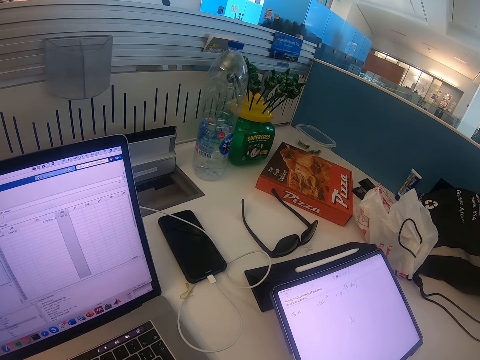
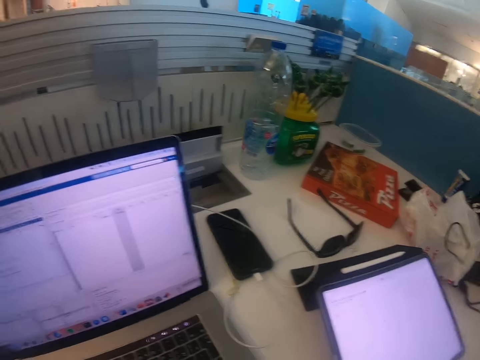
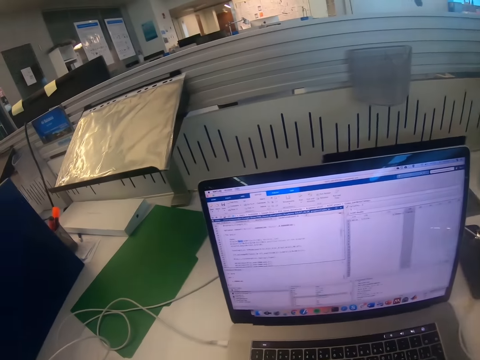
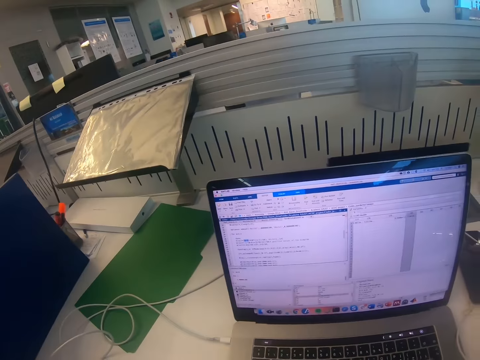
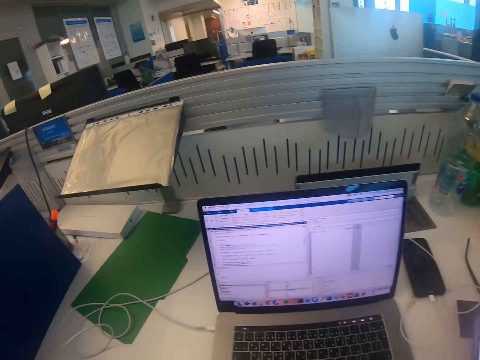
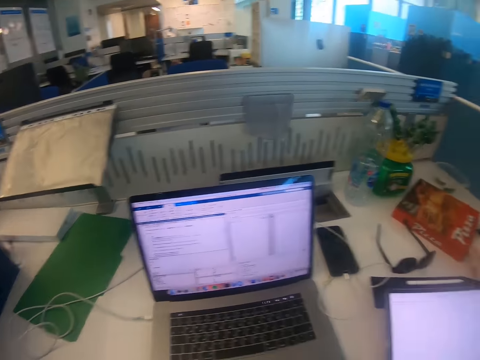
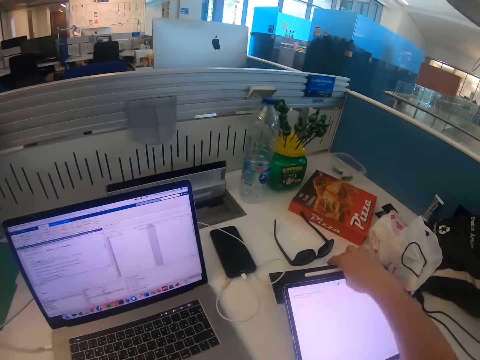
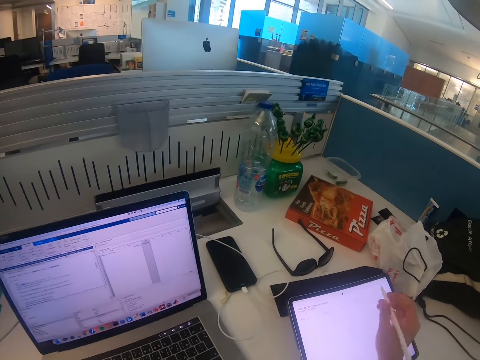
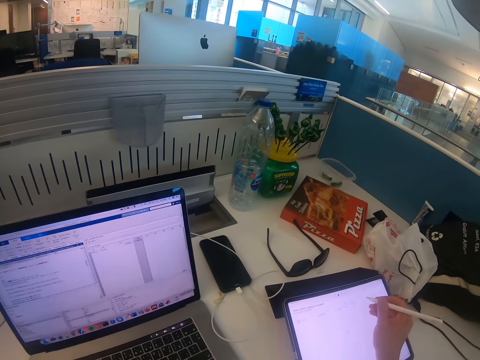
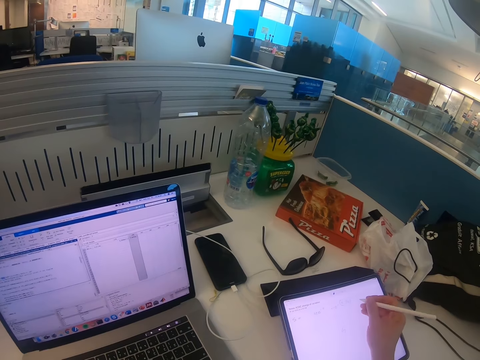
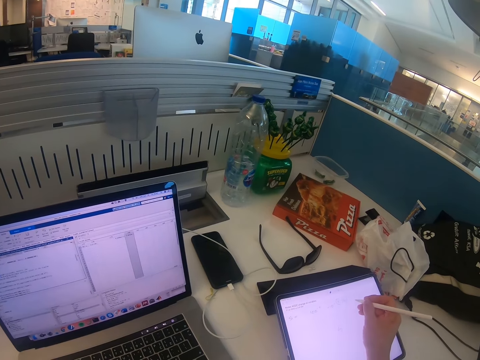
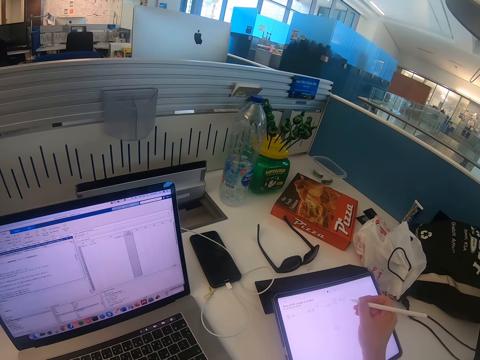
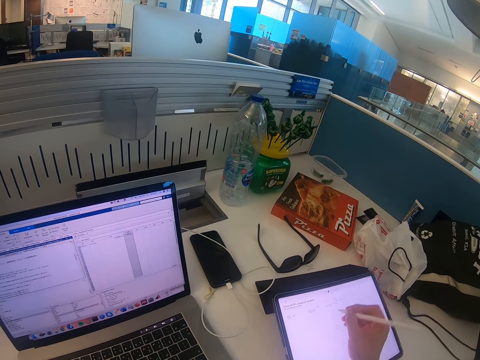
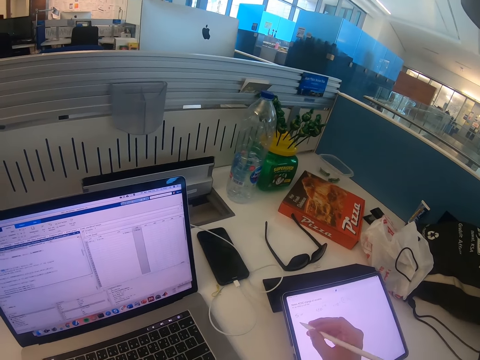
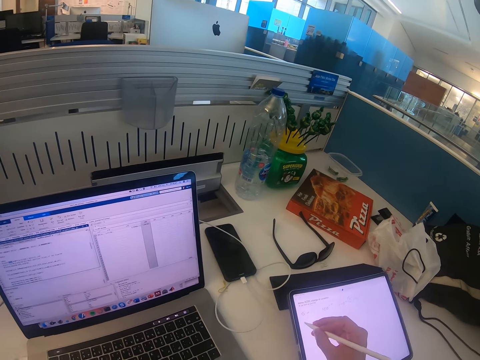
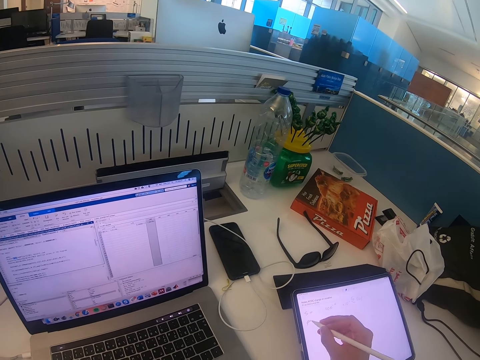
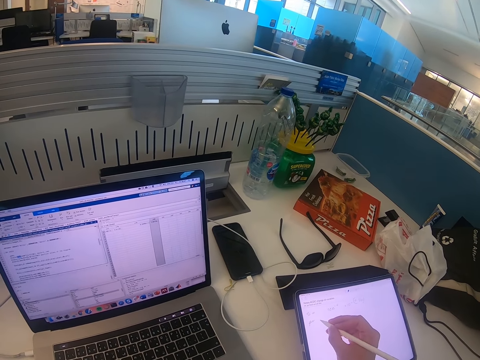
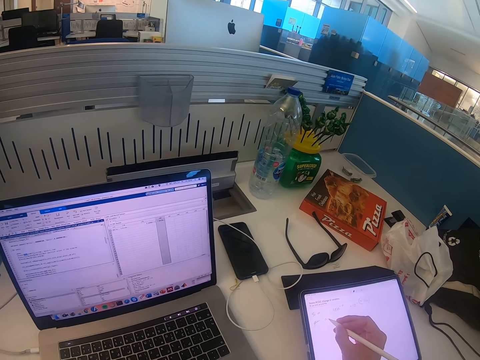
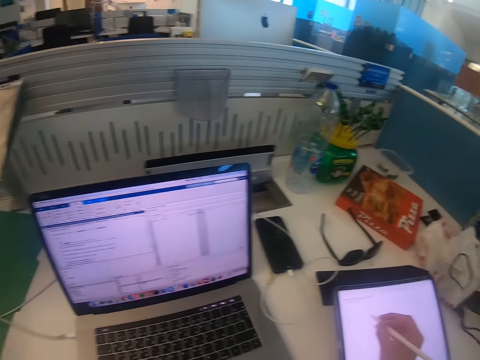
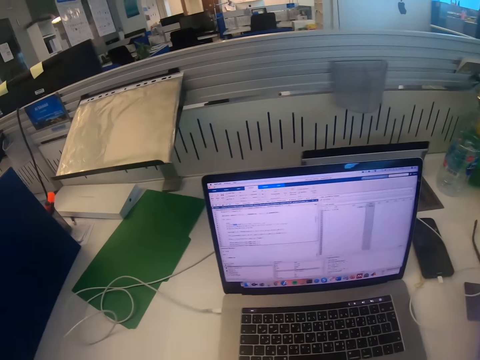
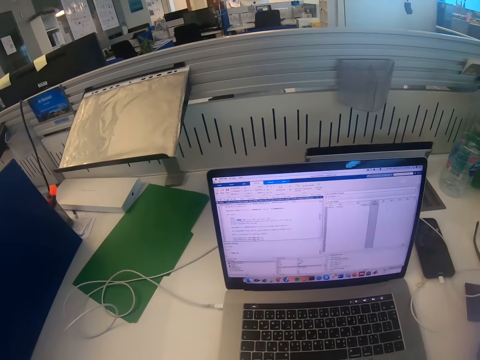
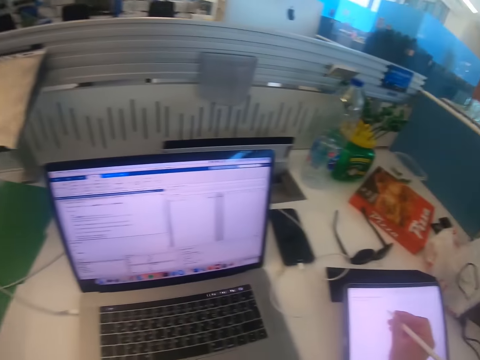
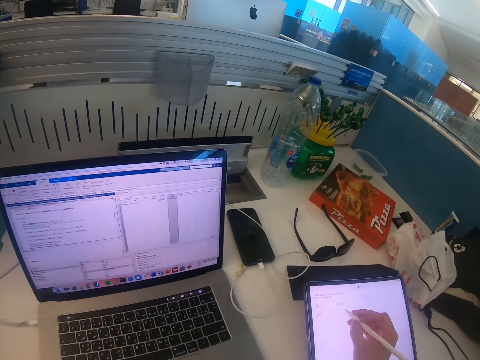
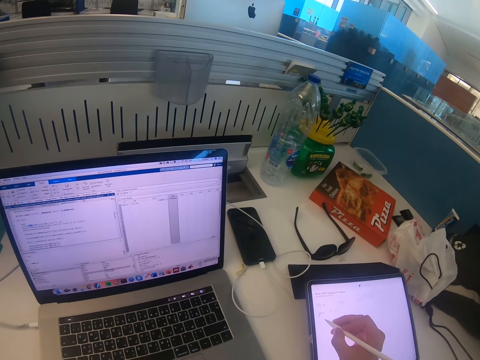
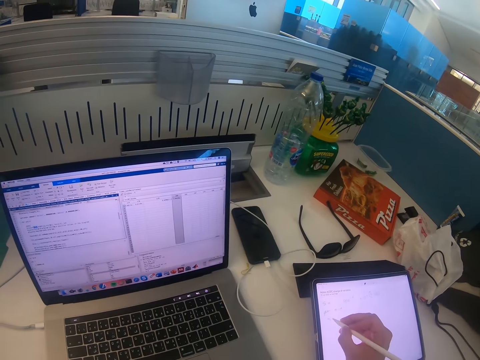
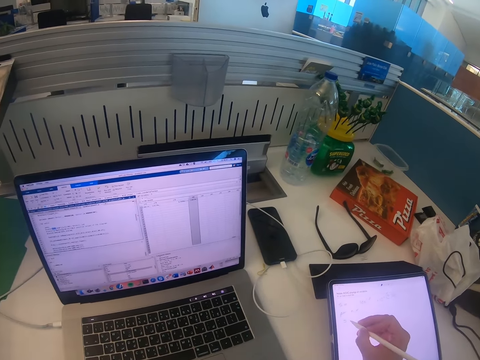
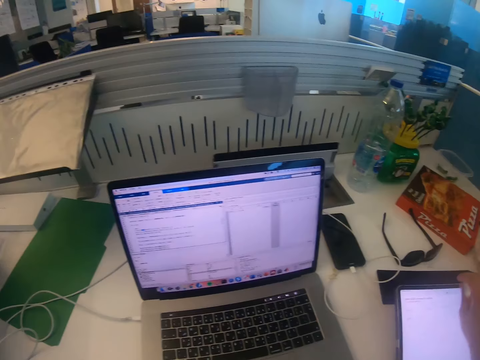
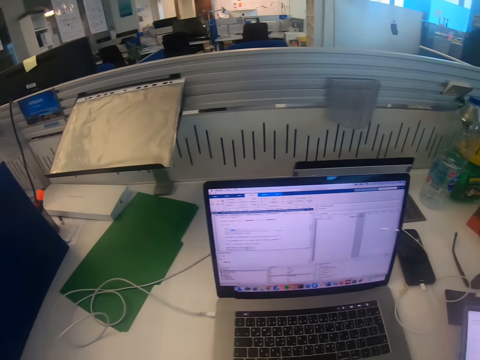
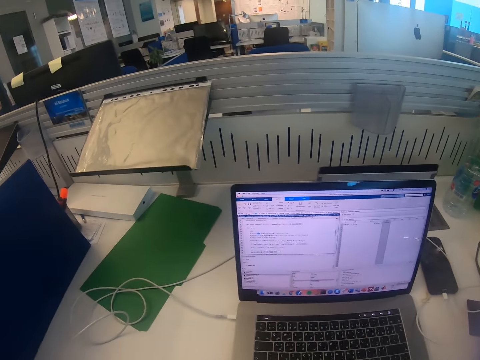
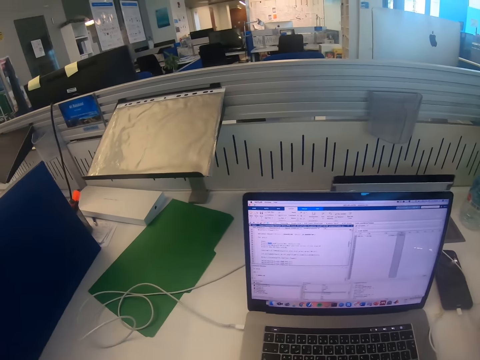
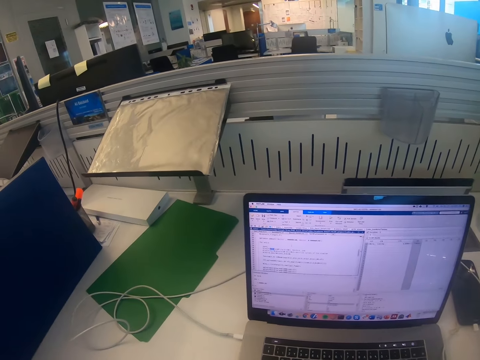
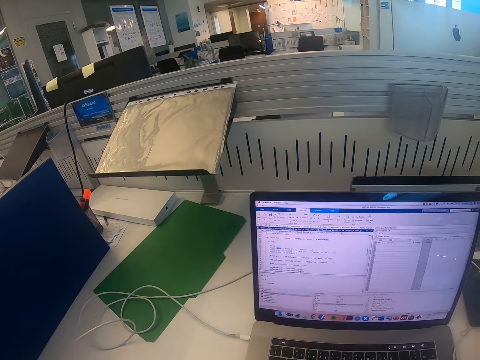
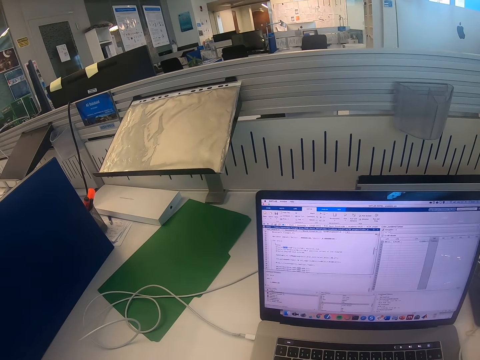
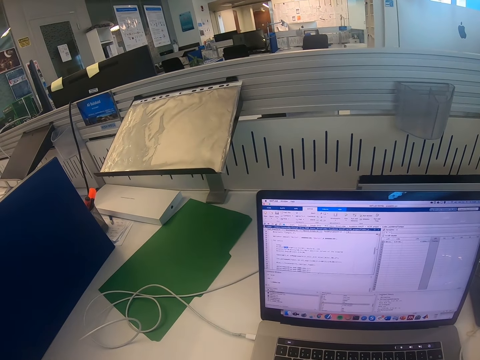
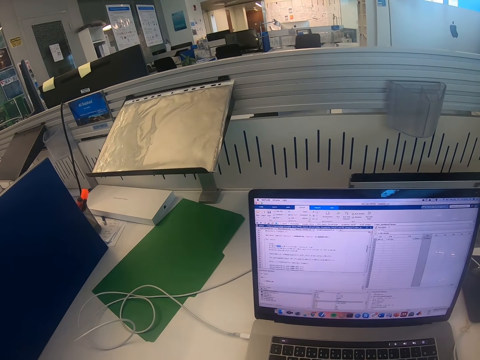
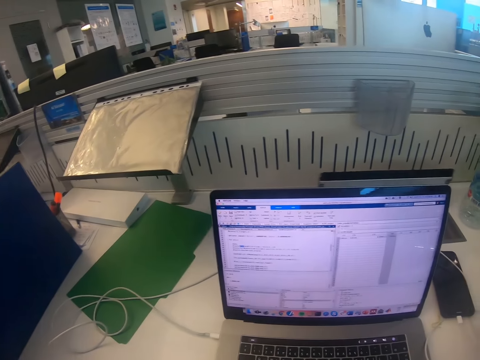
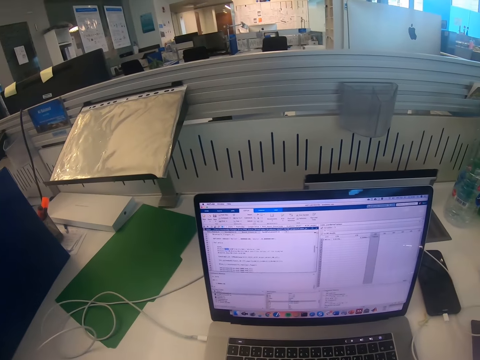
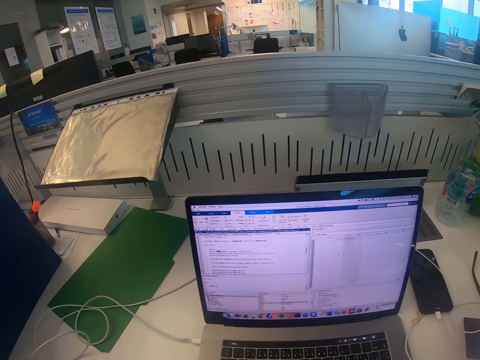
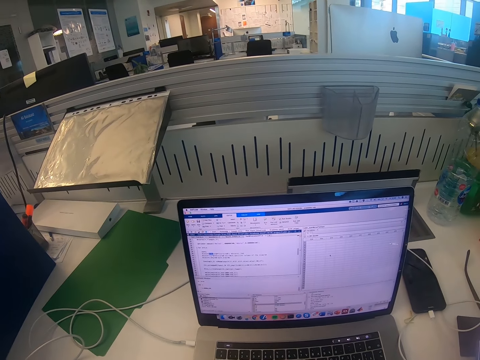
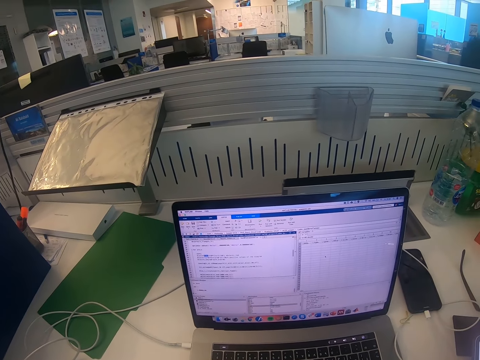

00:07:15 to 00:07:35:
The camera wearer looks at the laptop screen. They take the iPad pen or tablet pencil. They place the tablet pencil on the tablet. They write on the tablet screen with the tablet pencil. They look at the computer screen. They write on the tablet screen with the tablet pencil. They put the iPad pen on the iPad. They scroll at the computer screen.

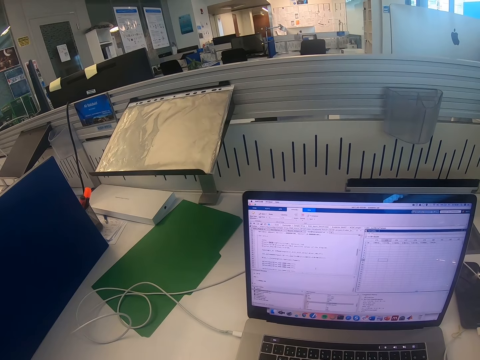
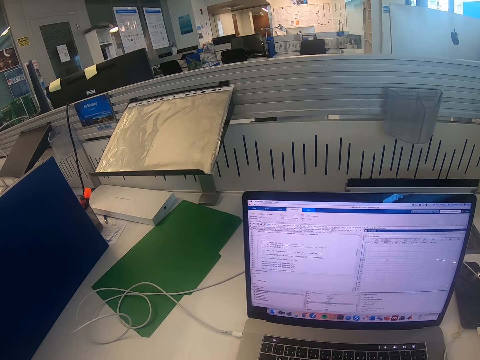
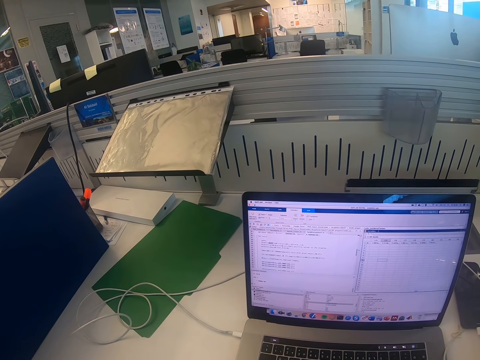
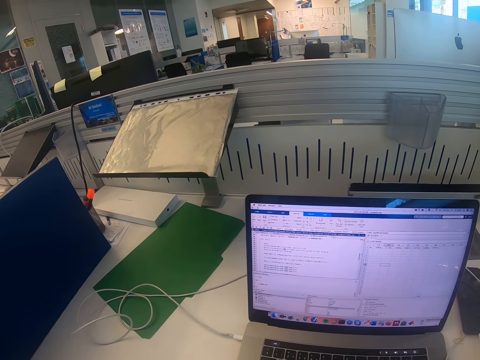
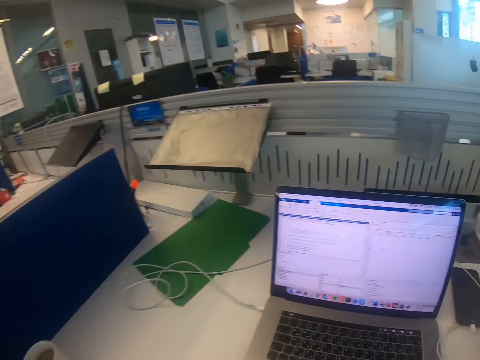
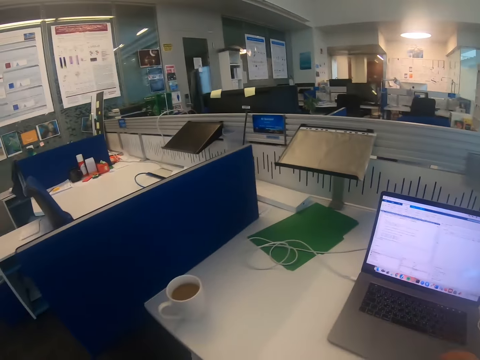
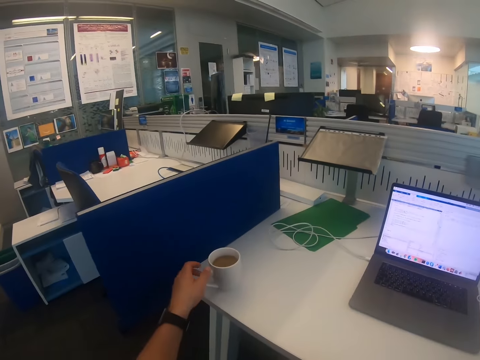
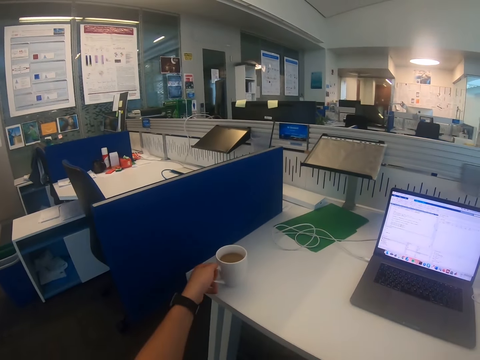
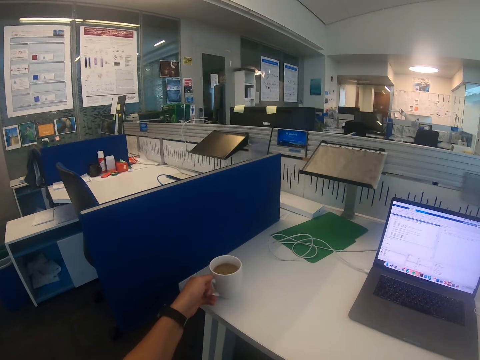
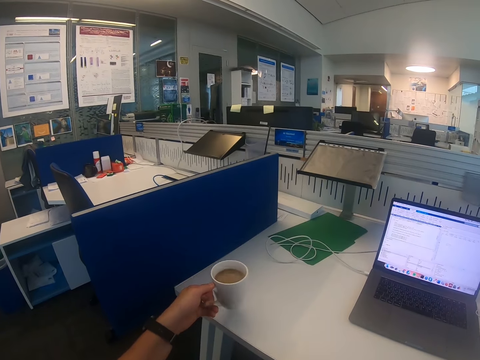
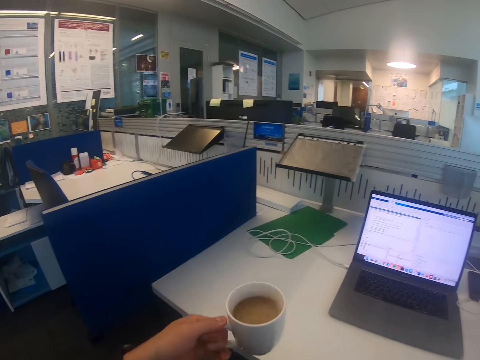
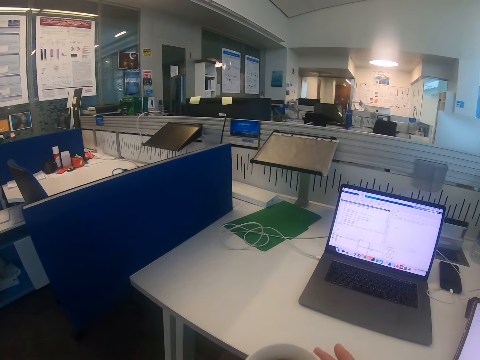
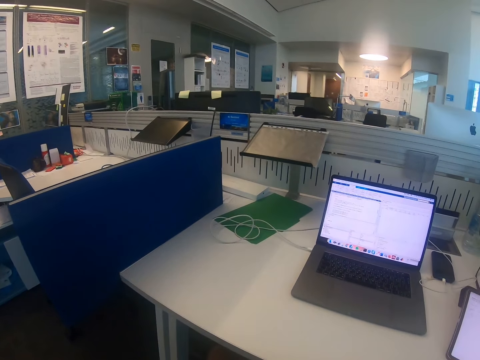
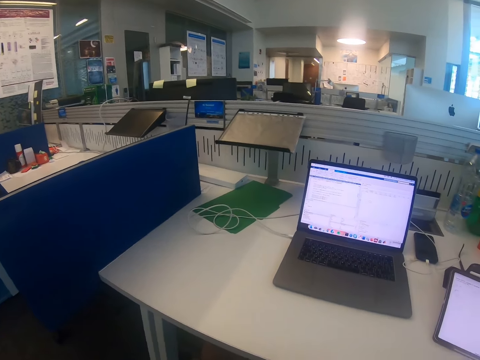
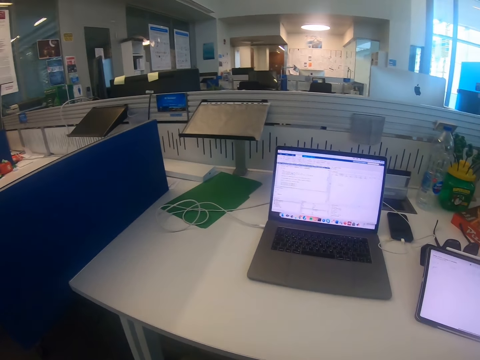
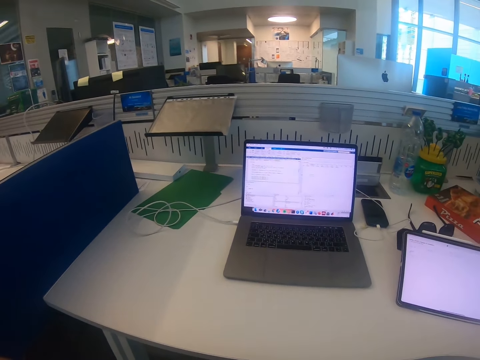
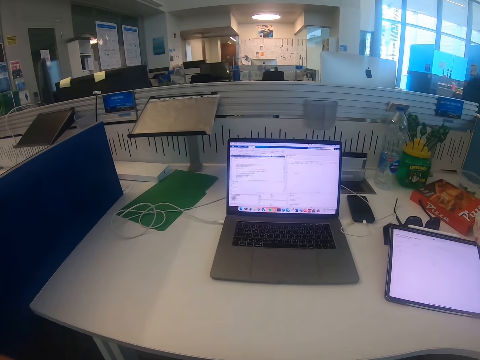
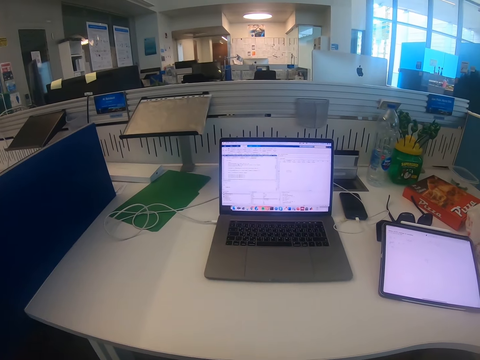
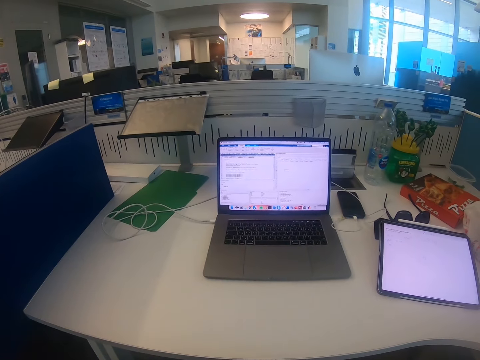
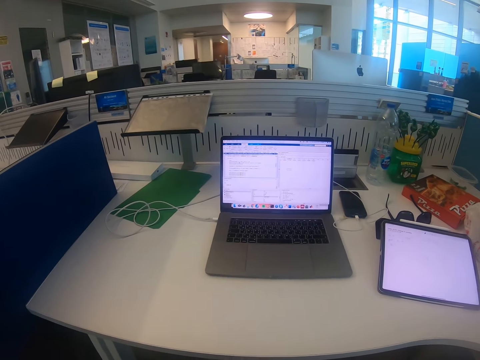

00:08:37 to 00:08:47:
The camera wearer moves backwards. They pick up a cup of tea. They drink the tea. They look at the laptop.
